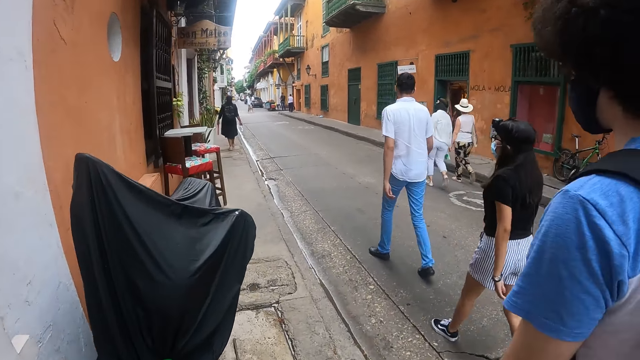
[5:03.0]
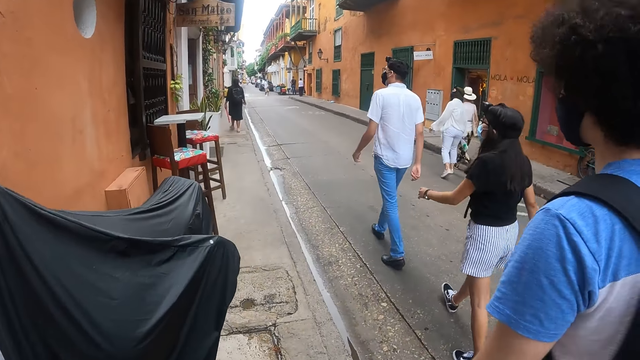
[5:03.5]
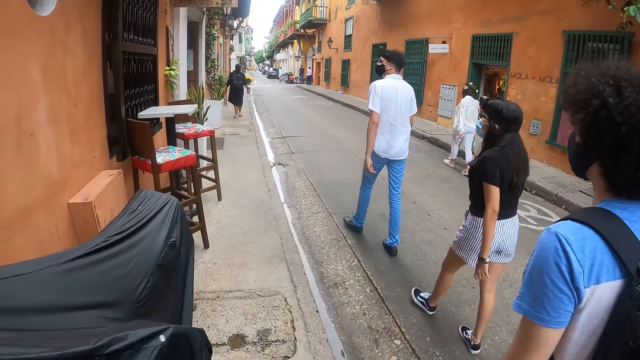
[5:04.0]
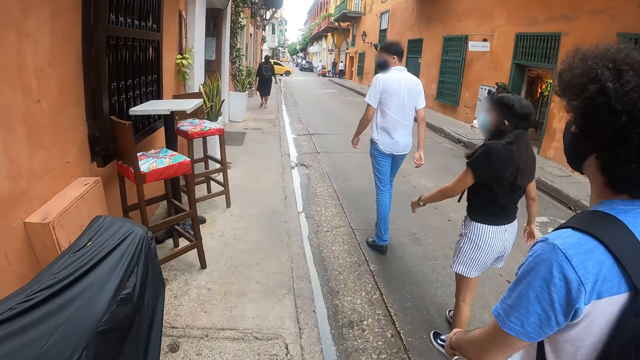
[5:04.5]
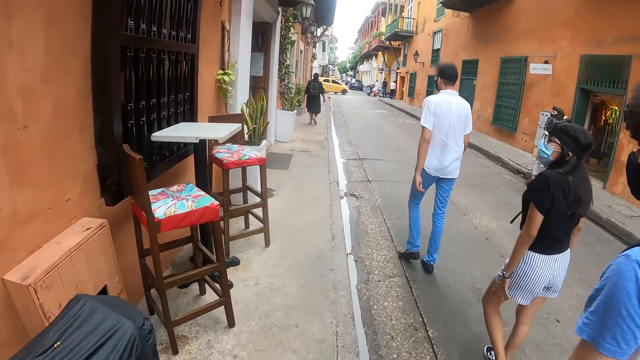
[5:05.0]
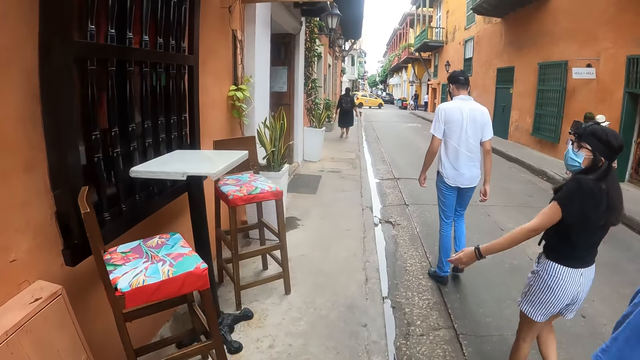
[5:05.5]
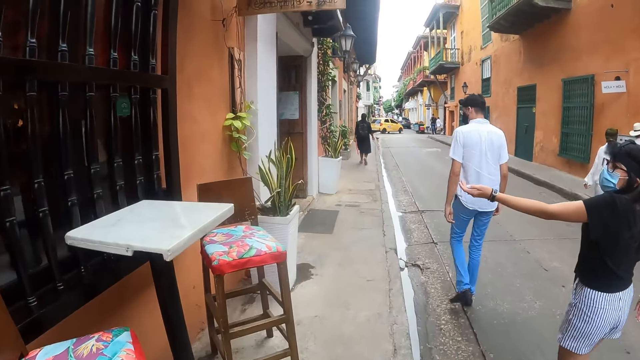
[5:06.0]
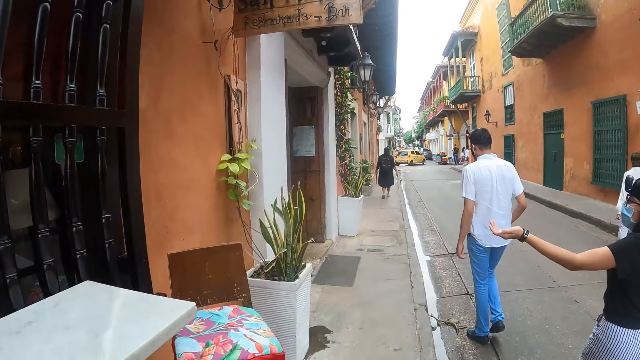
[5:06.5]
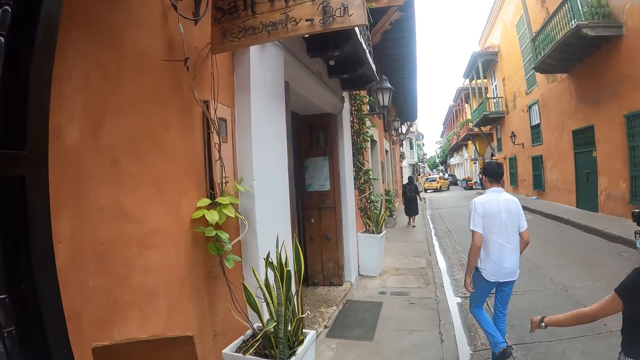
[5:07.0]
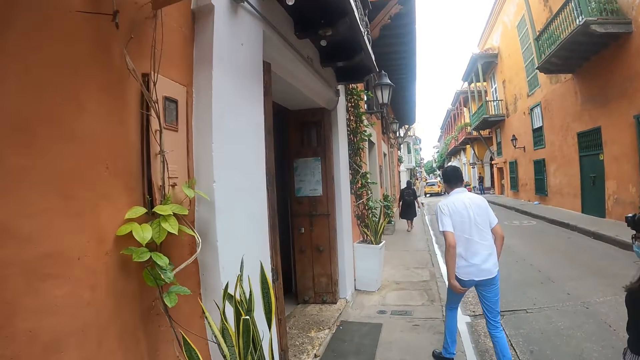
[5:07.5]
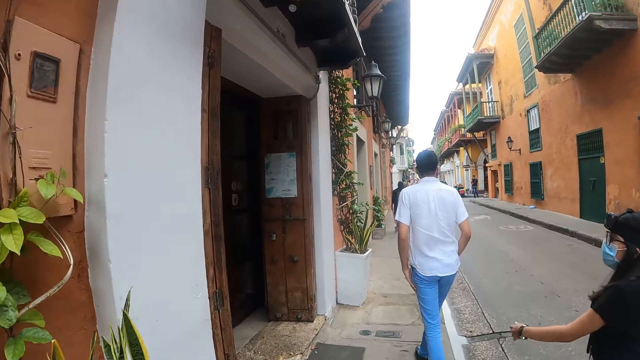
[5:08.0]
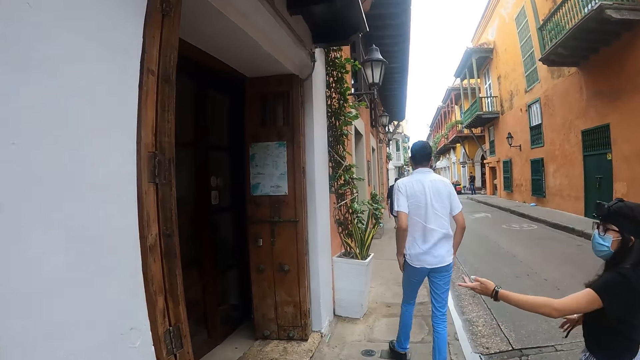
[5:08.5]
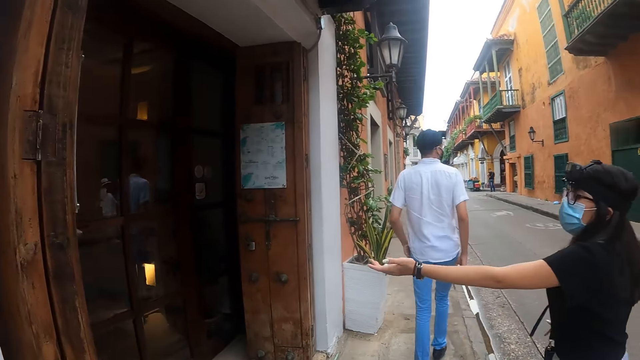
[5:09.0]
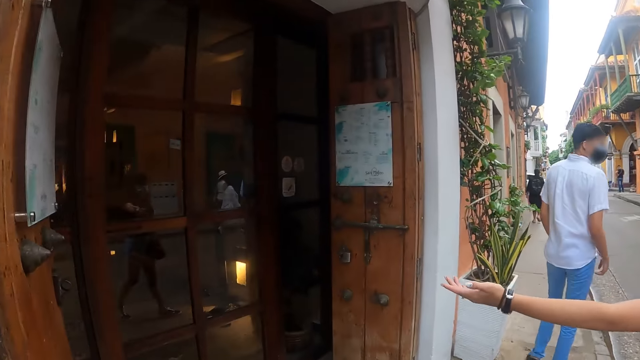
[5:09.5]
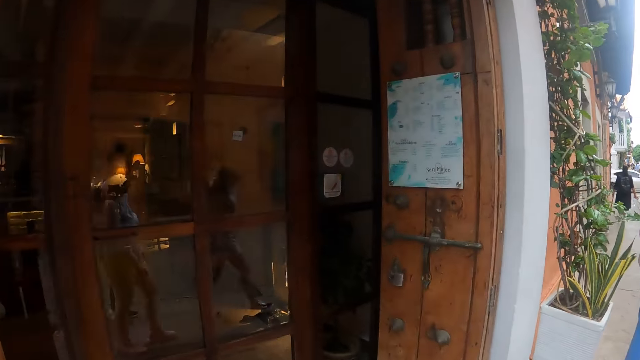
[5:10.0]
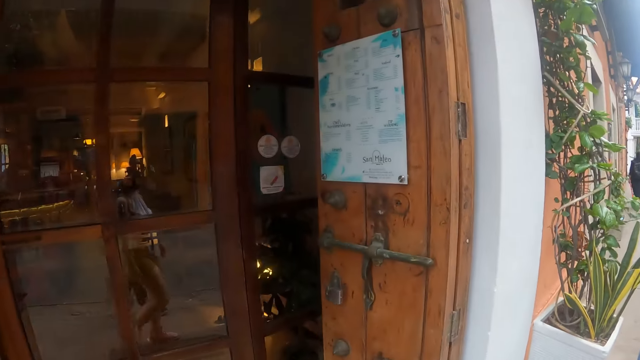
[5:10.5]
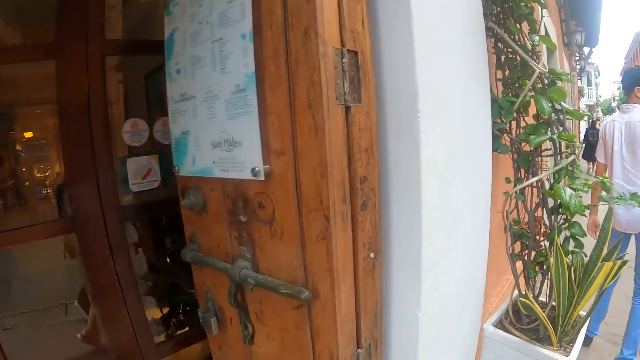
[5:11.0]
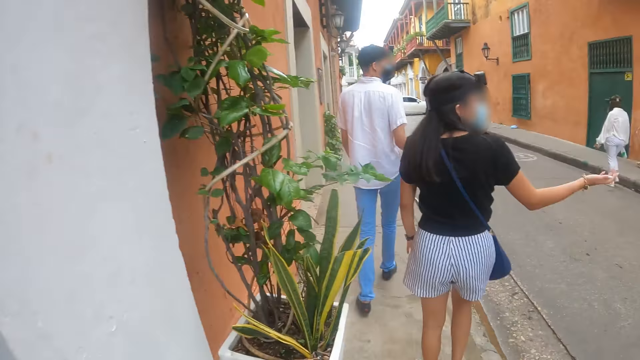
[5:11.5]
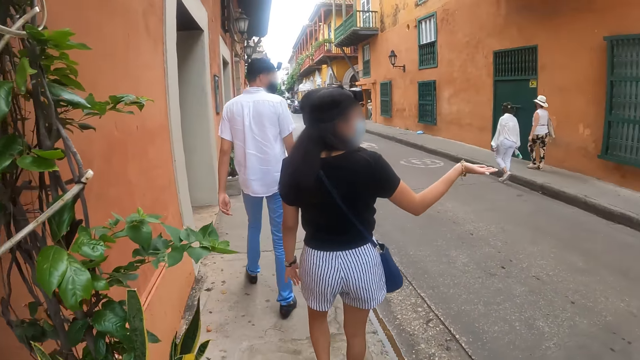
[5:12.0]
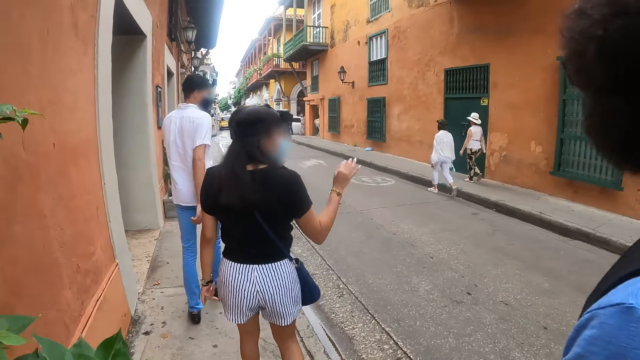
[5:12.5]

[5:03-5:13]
A woman points at a building. The woman points at the door.

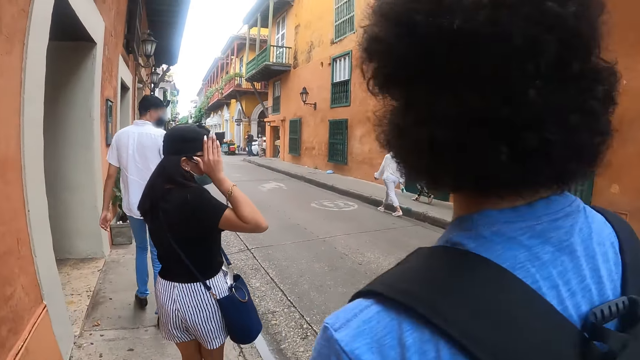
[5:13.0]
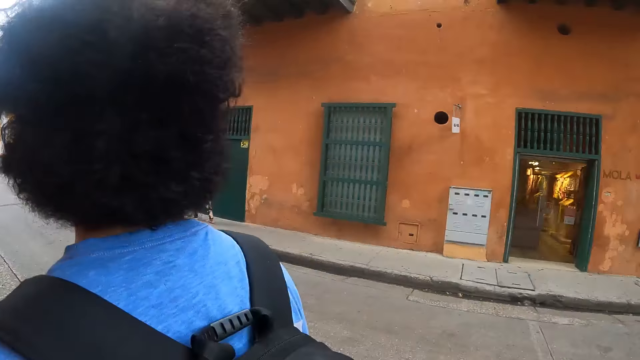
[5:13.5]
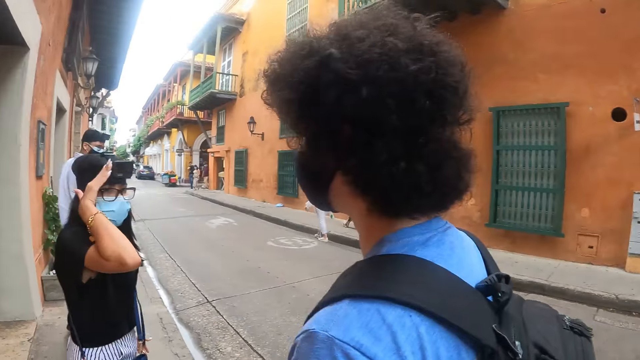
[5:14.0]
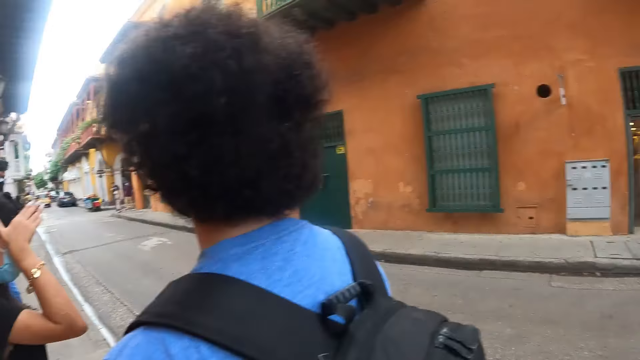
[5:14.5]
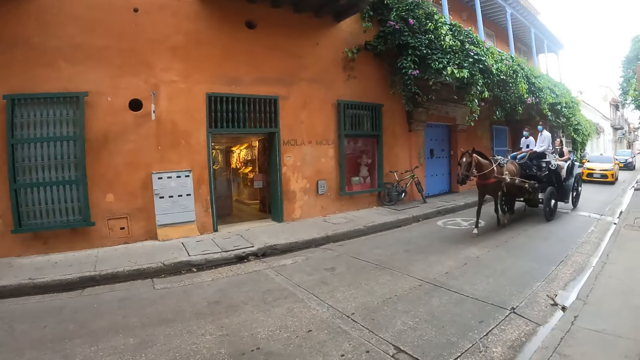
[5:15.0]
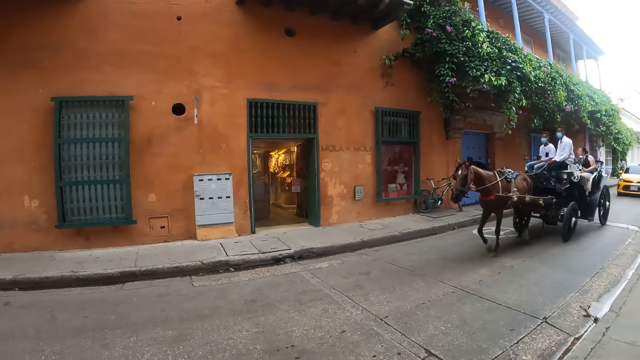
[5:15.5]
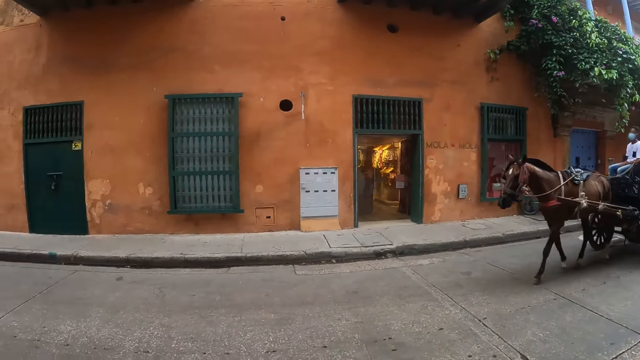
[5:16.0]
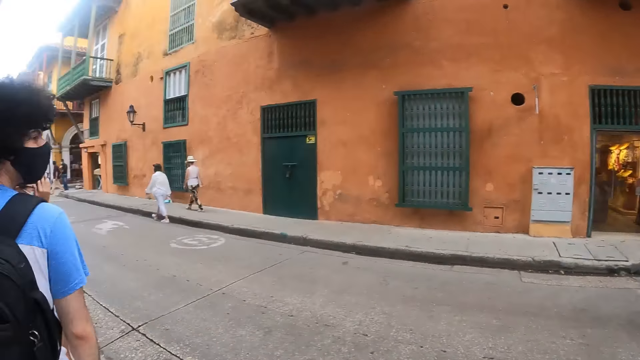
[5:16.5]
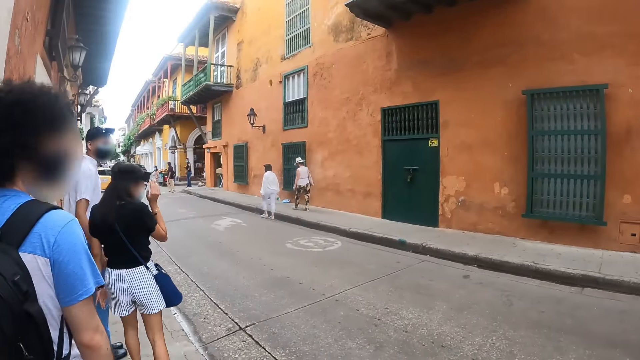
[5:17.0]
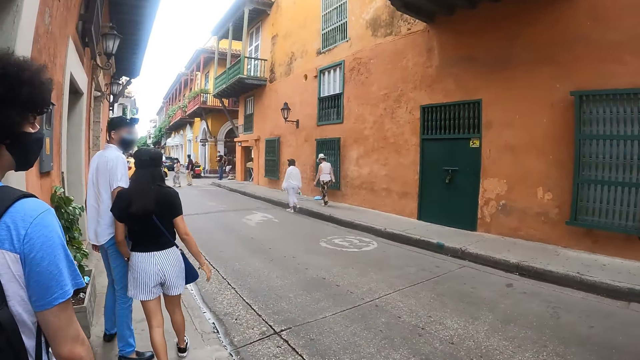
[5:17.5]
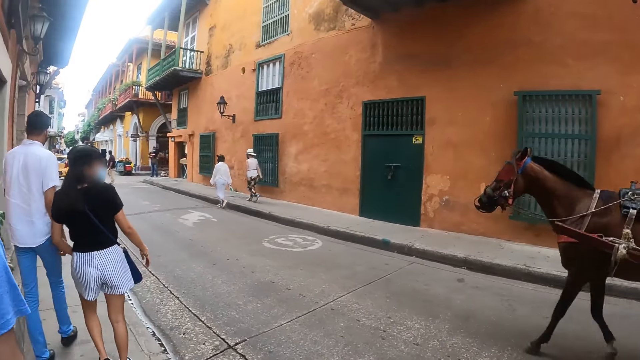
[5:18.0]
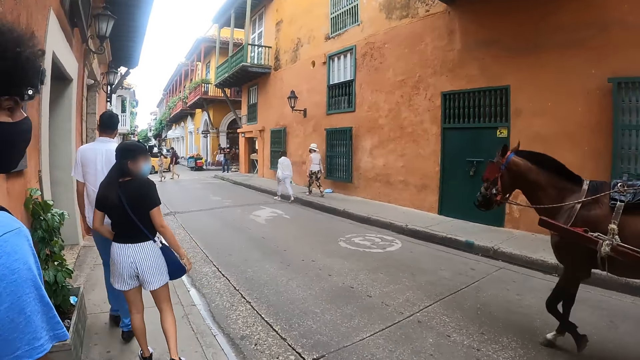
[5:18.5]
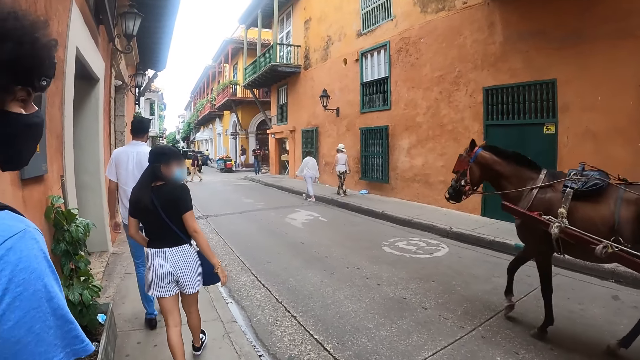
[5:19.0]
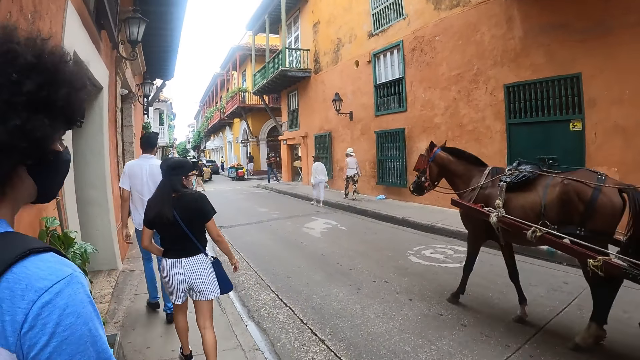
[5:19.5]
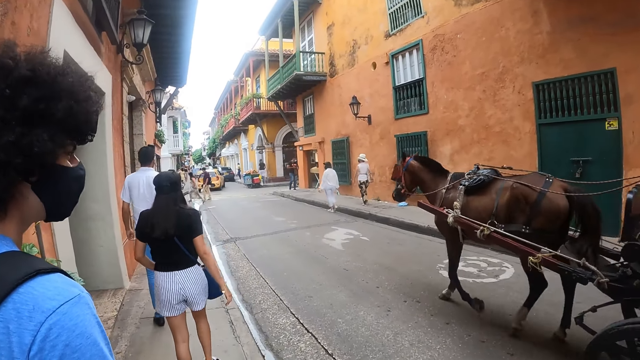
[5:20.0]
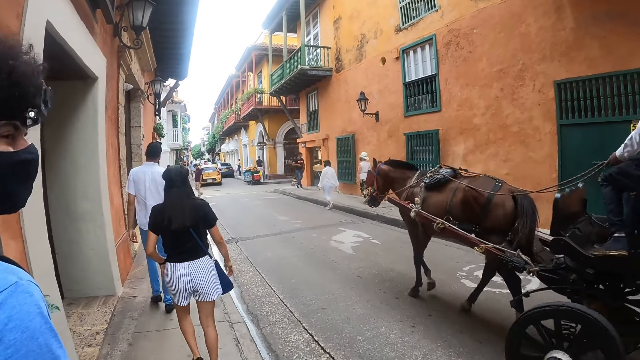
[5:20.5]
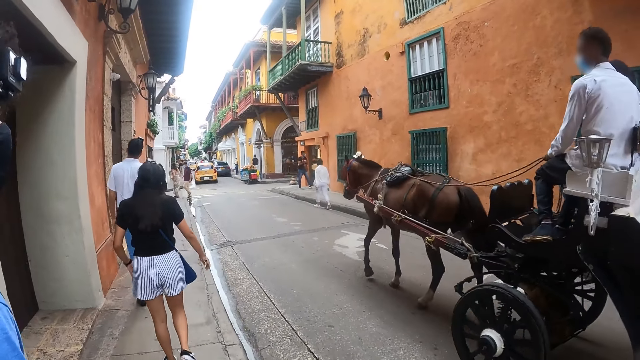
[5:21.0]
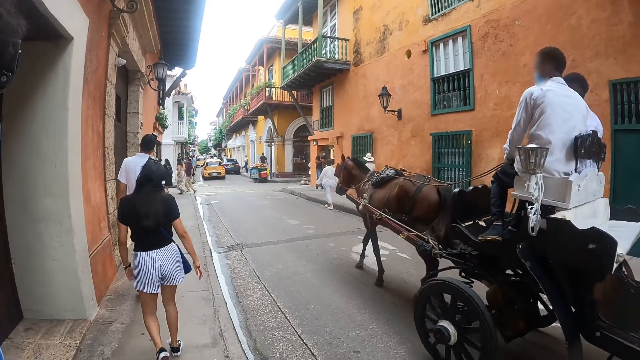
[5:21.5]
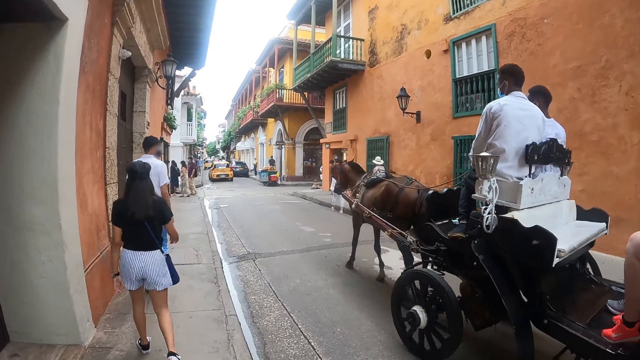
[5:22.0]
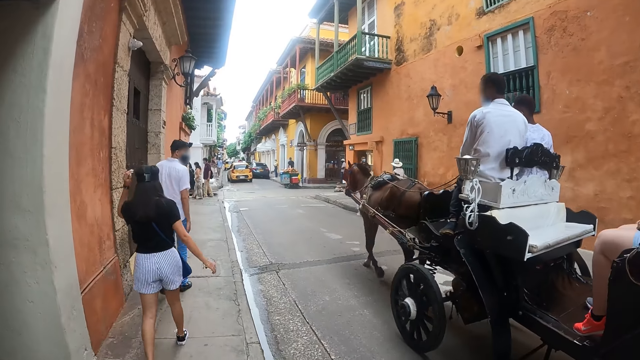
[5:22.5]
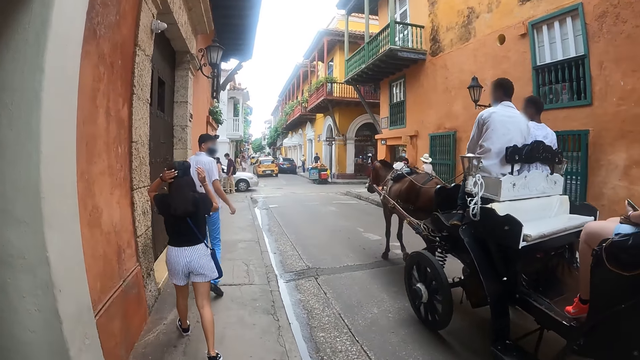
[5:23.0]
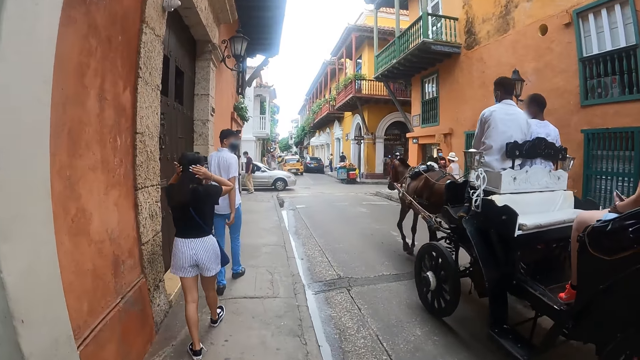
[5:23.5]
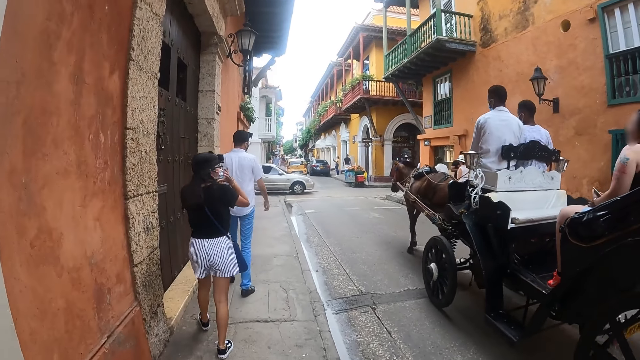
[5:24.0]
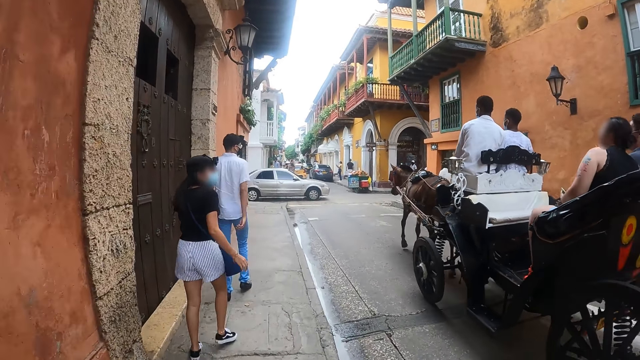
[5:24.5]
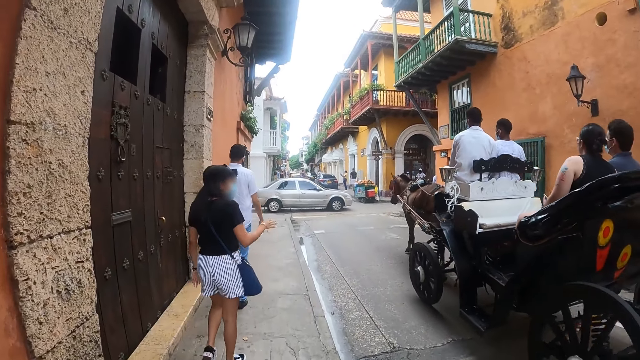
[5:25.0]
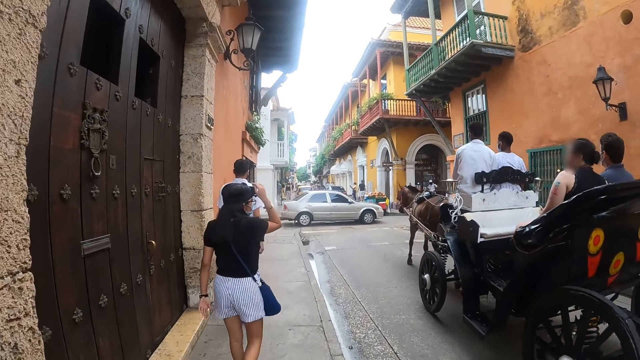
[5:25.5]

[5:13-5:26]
The camera wearer looks at the back. They look around.
